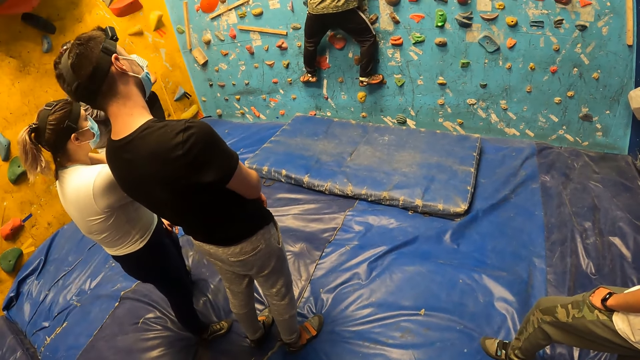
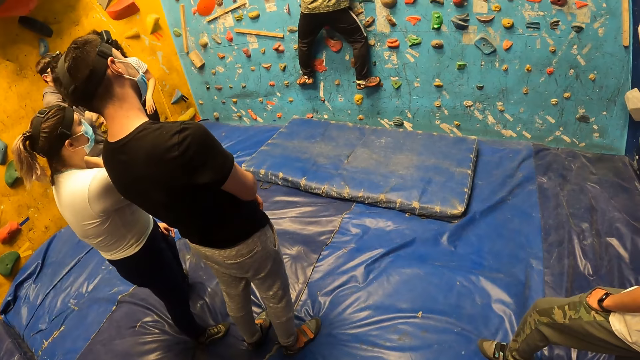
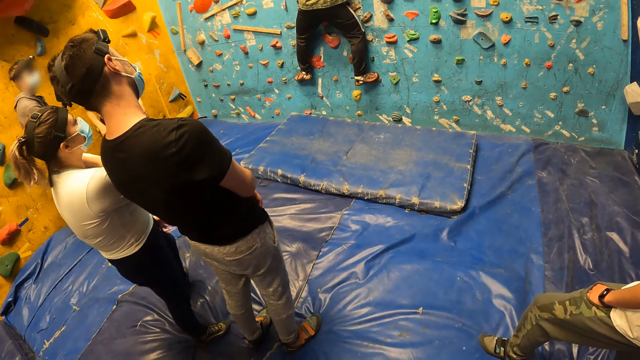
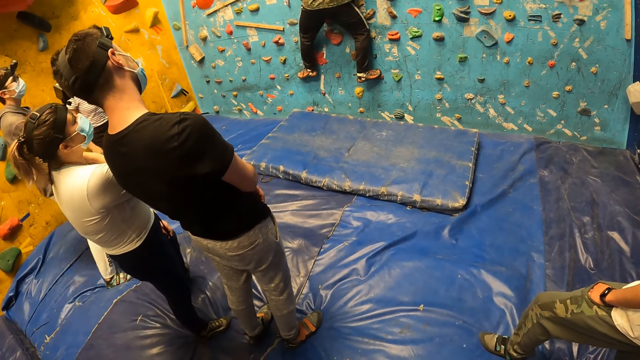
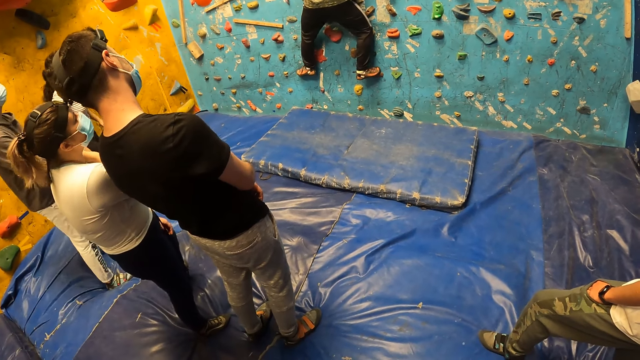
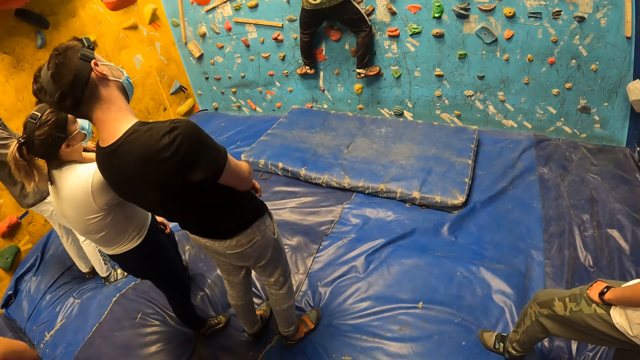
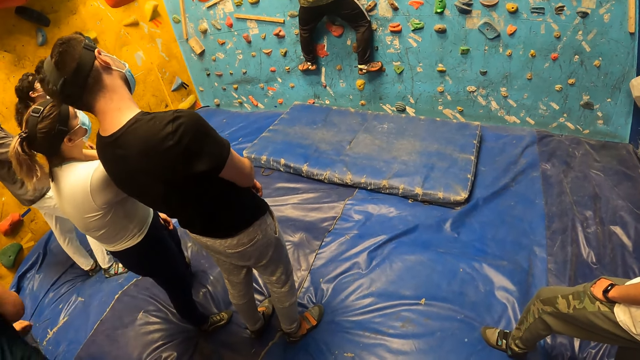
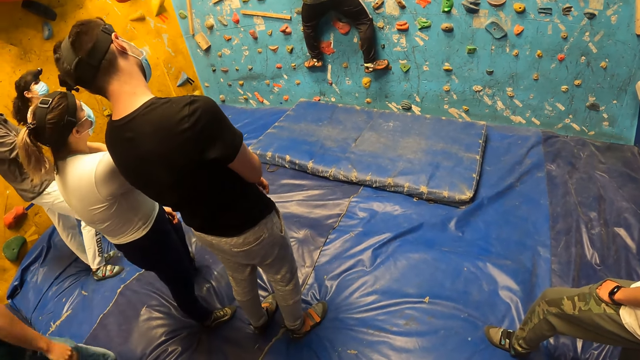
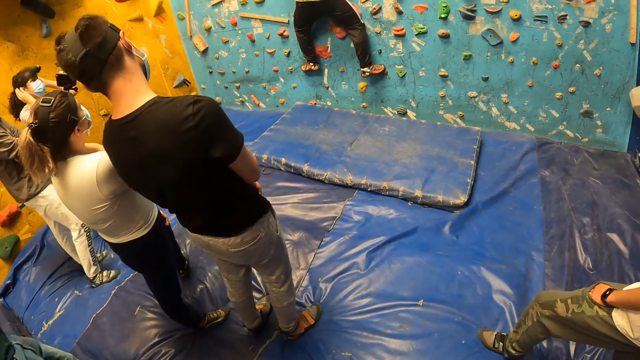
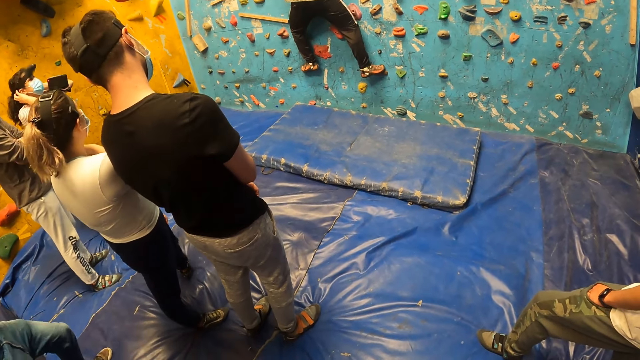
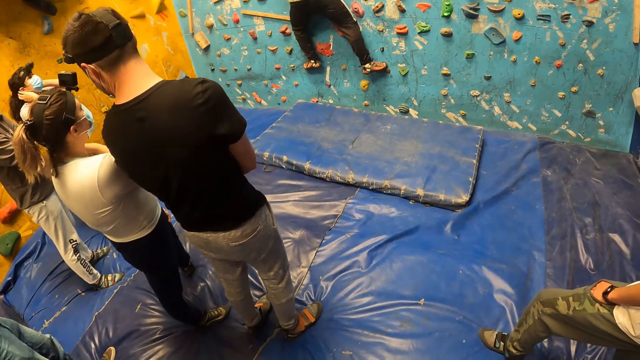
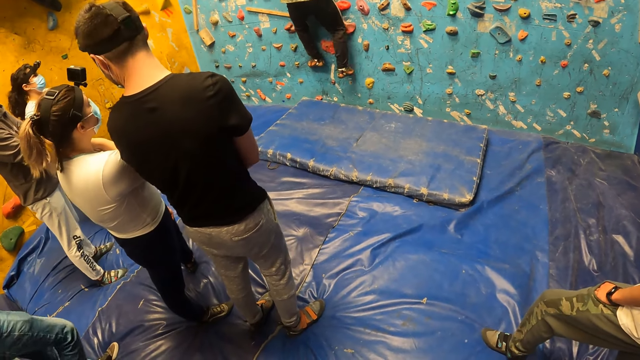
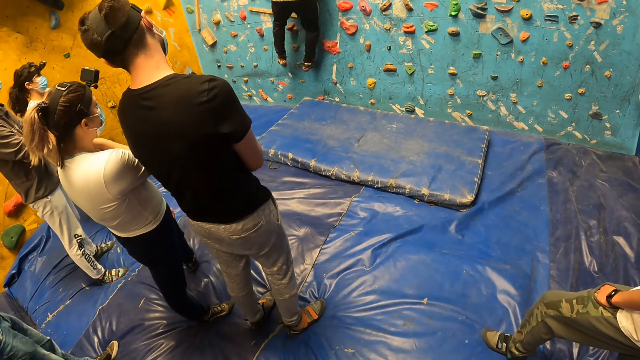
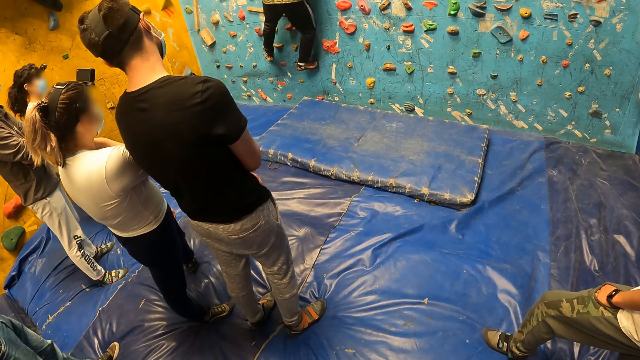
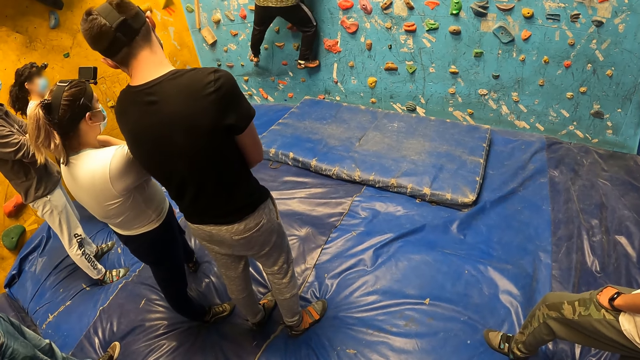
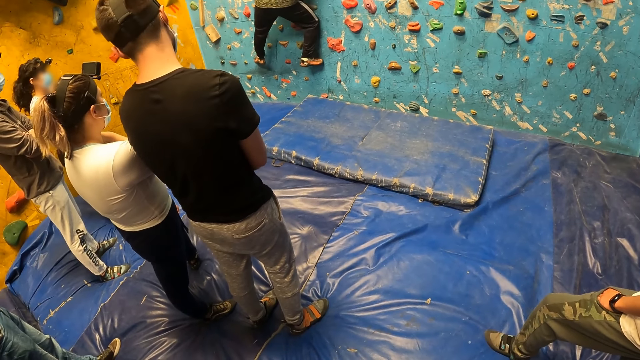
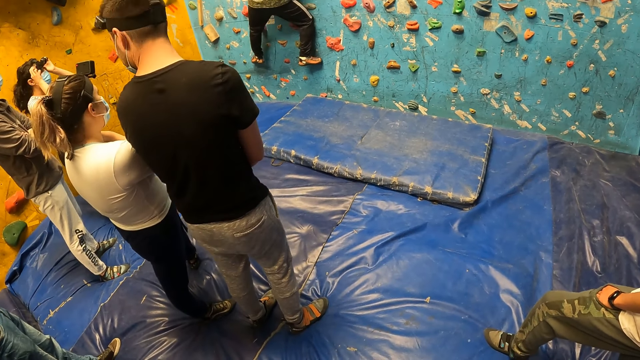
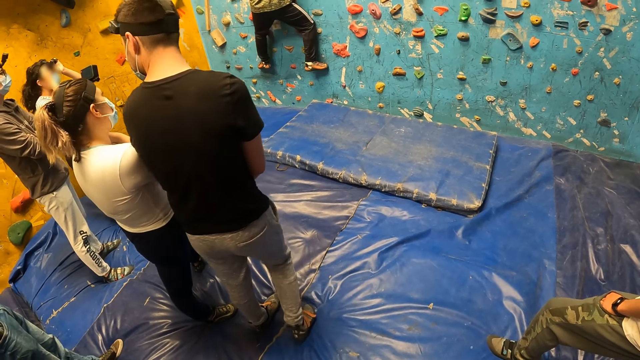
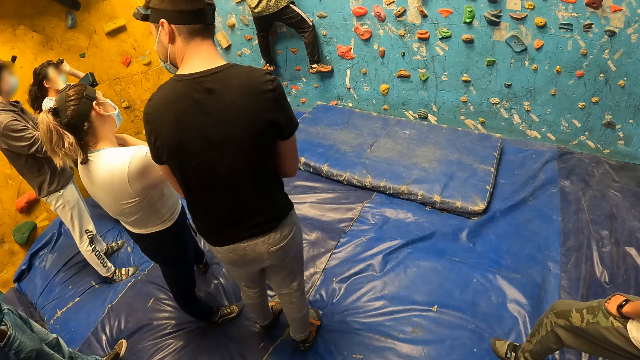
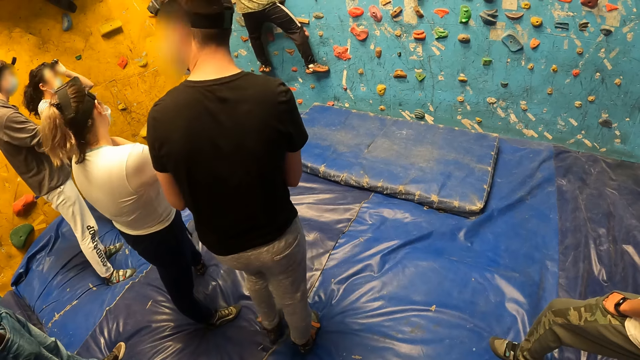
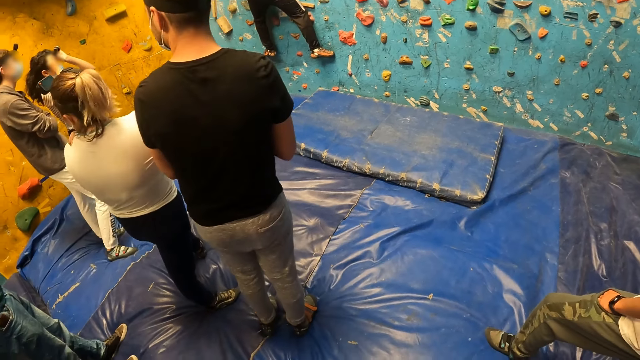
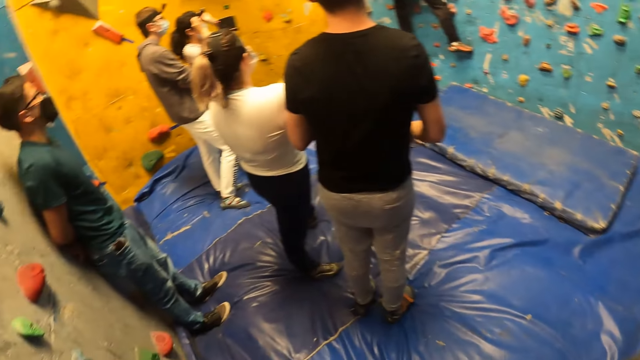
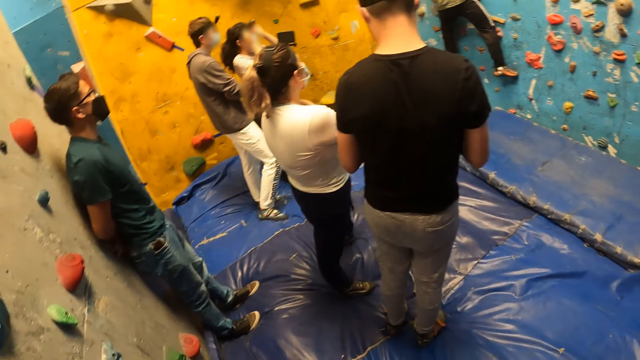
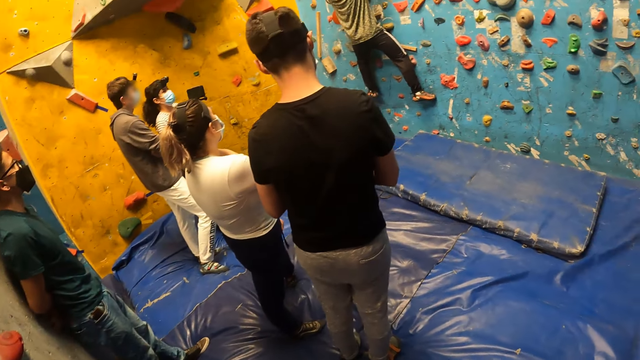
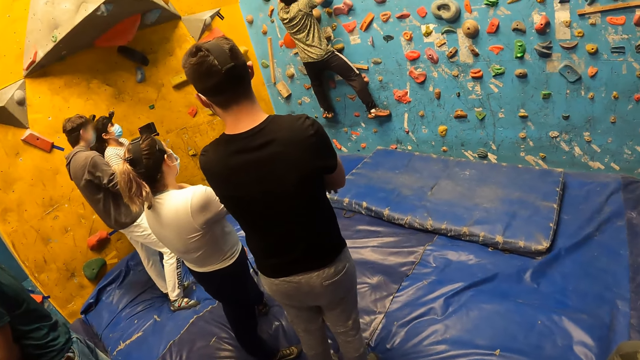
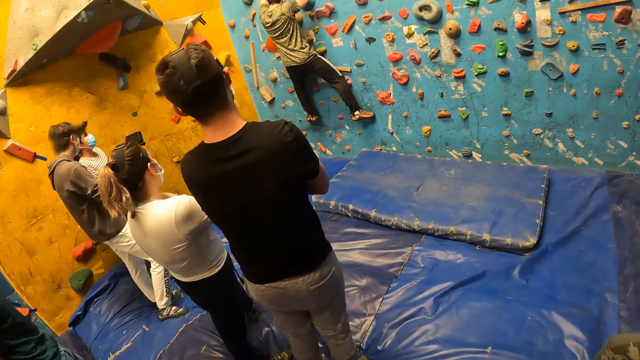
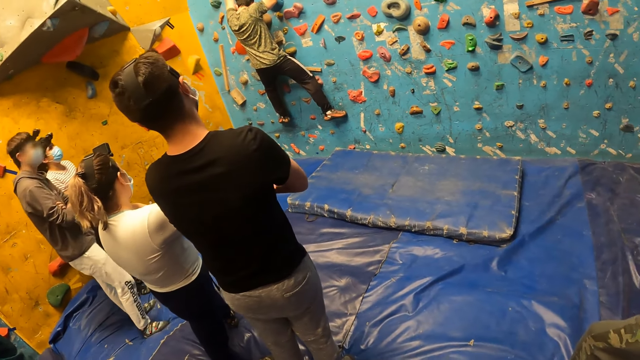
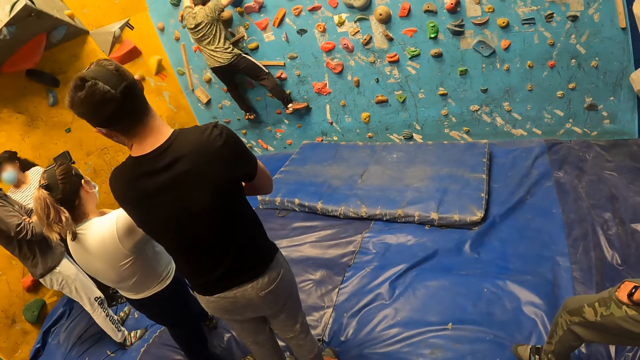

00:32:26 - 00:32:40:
The camera wearer looks around. The woman touches her ears with both hands. The woman touches a camera on her head with both hands. The camera wearer looks around again.

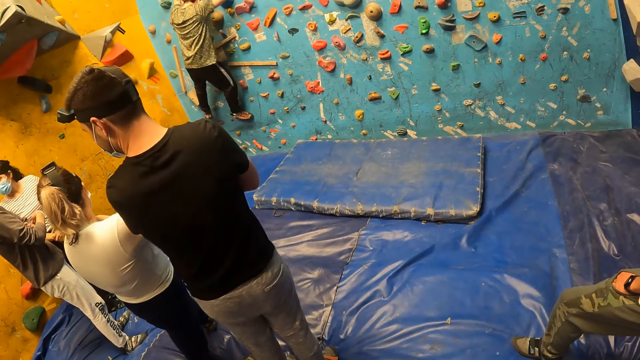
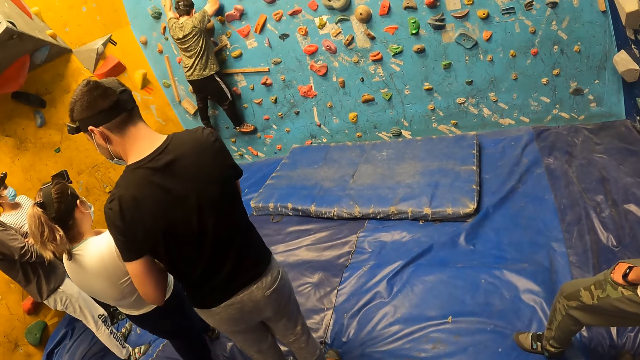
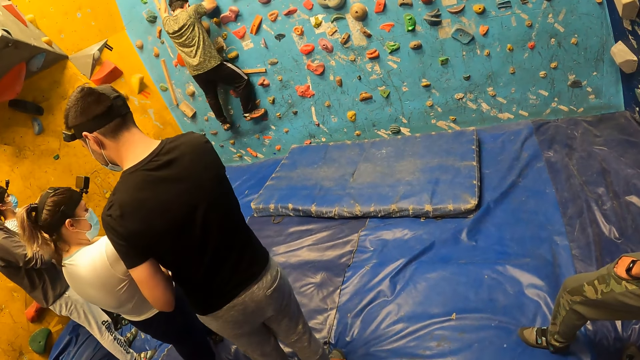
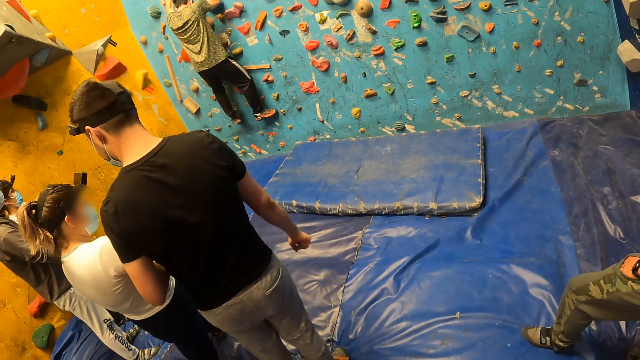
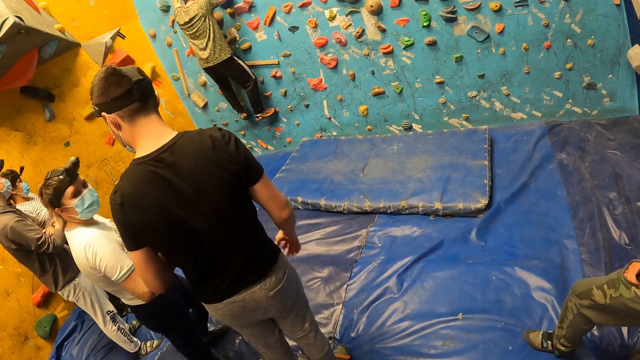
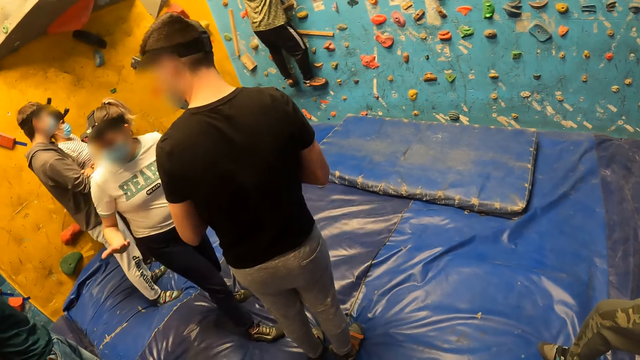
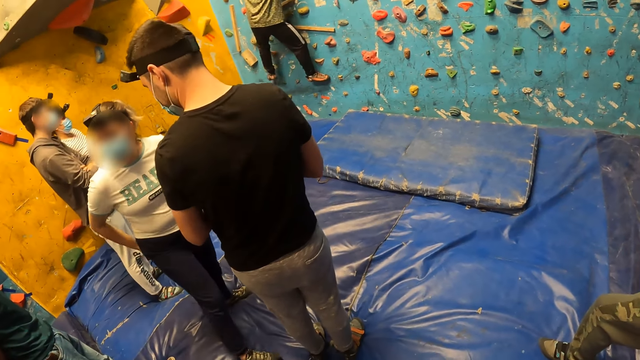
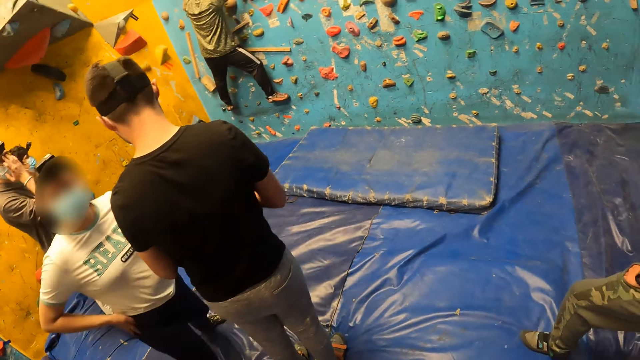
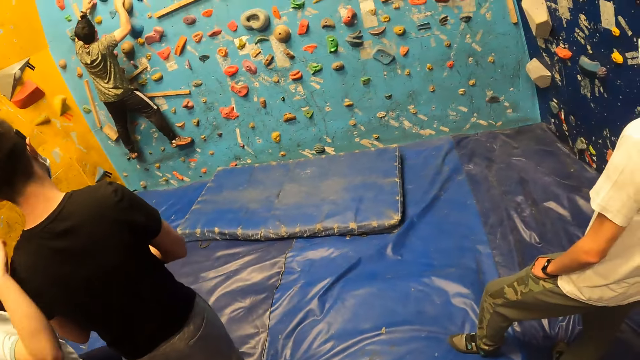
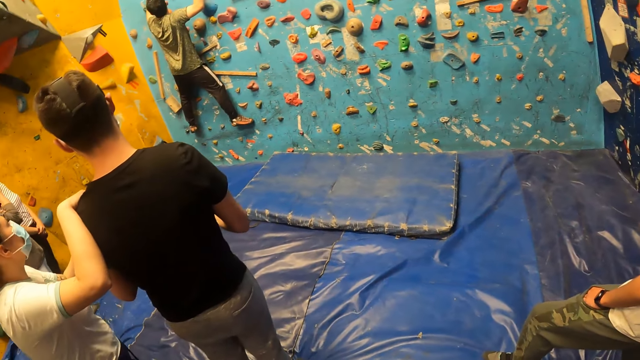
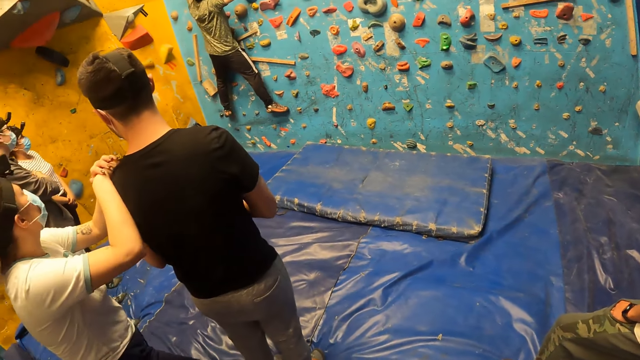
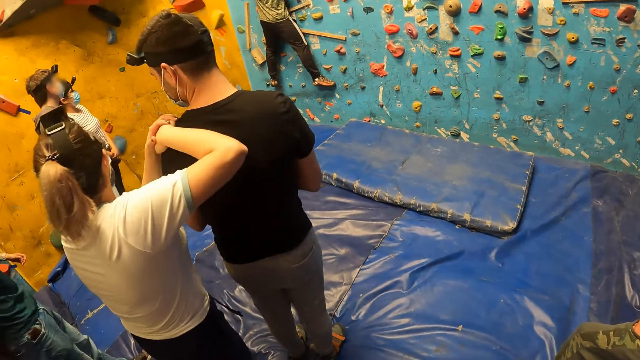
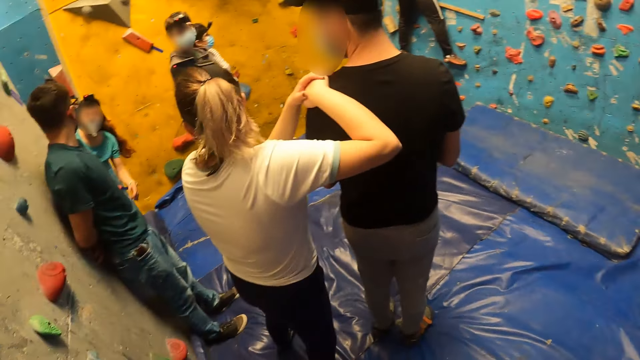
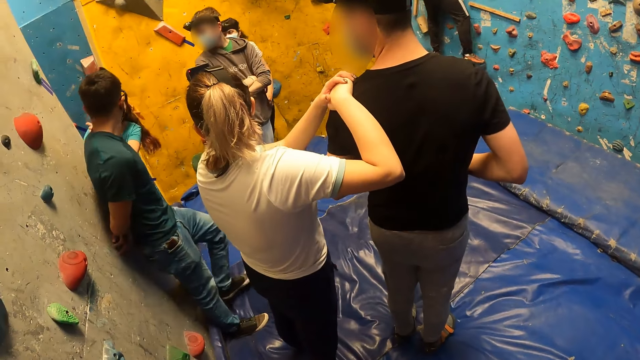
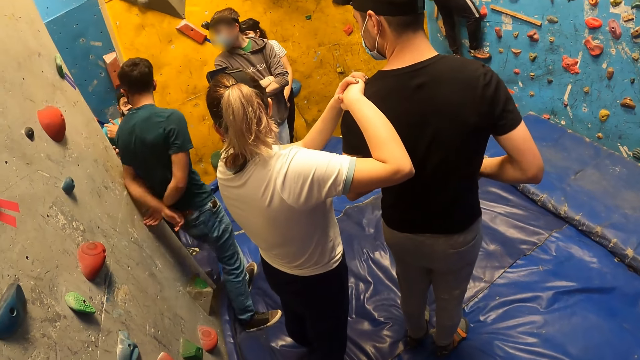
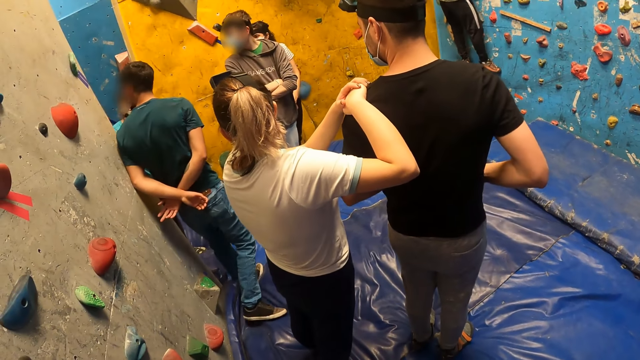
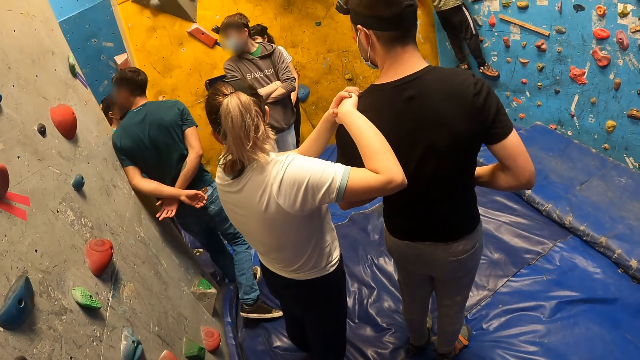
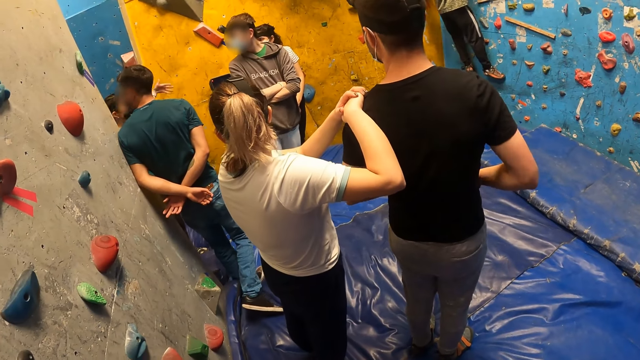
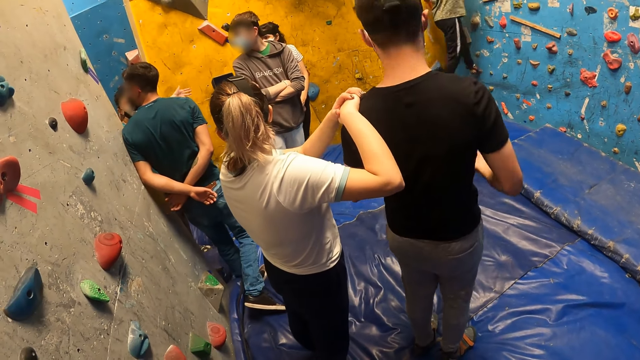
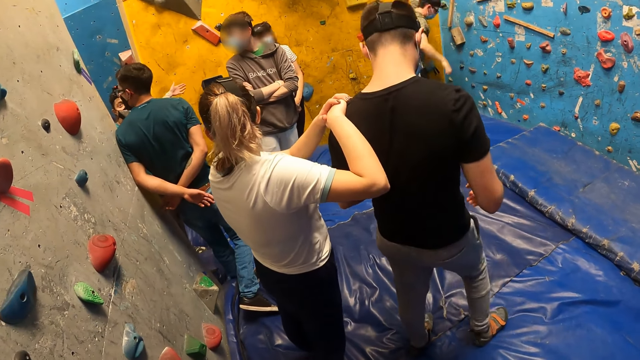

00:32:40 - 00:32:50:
The camera wearer looks around. The woman stretches her right hand. She places her right hand on her waist. She places her right hand on a man's left shoulder. The camera wearer looks around again. The woman places her left hand on her right hand. Another woman talks to another man. The other woman stretches her left hand sideways. A third man gets down from the climbing wall.
